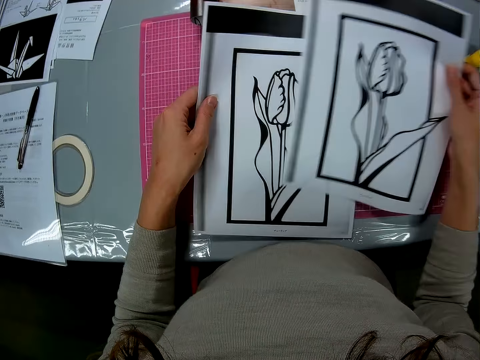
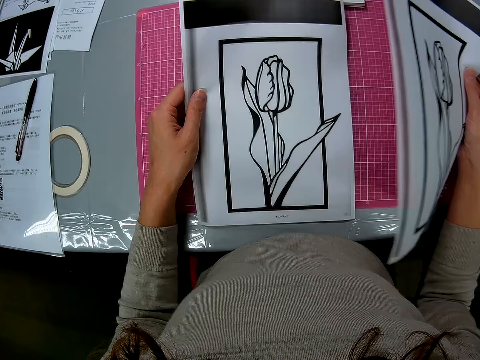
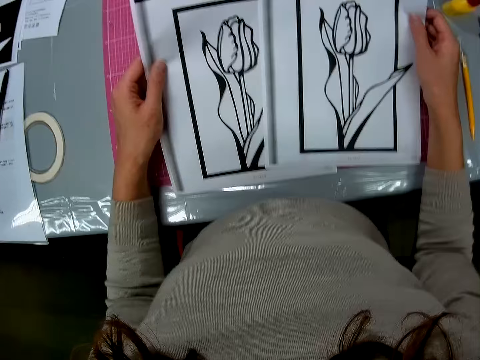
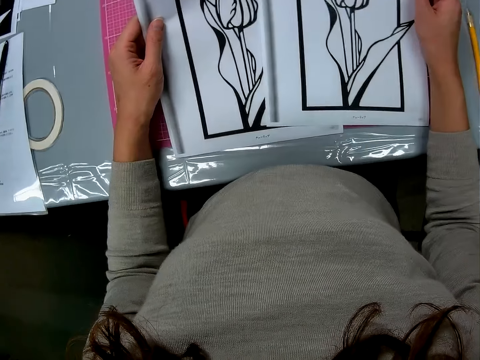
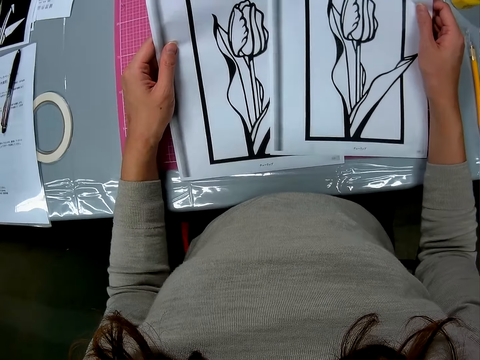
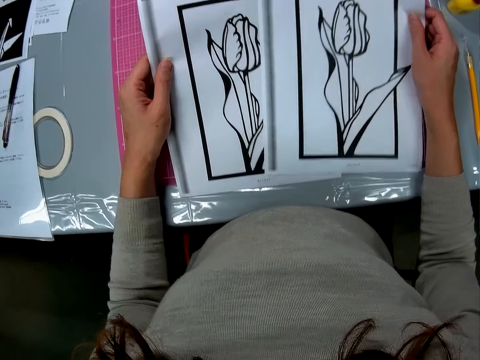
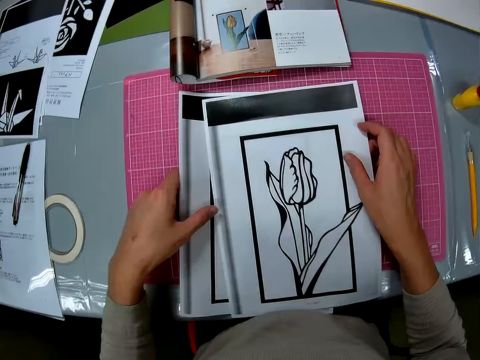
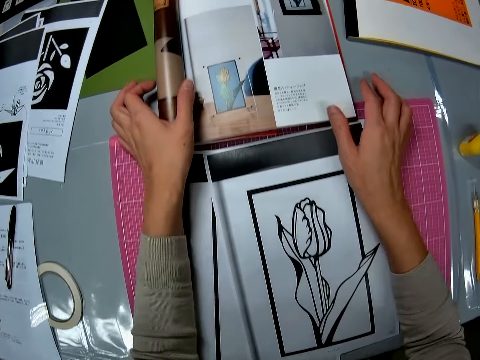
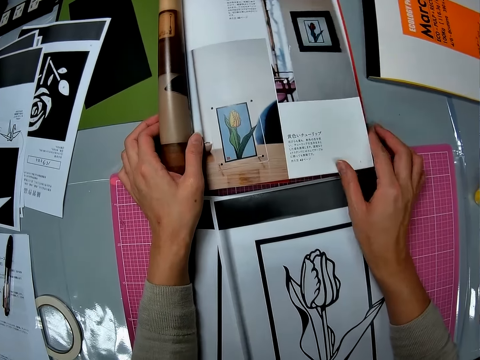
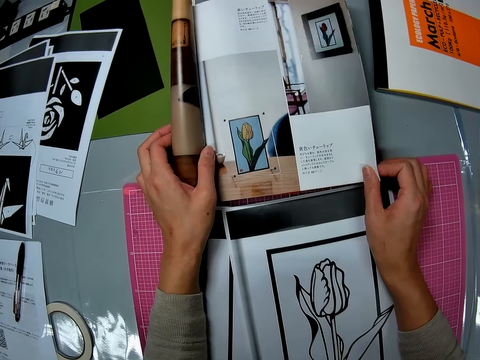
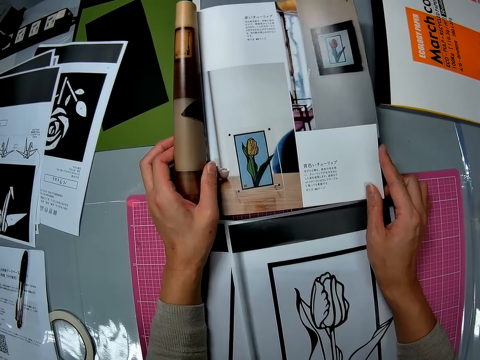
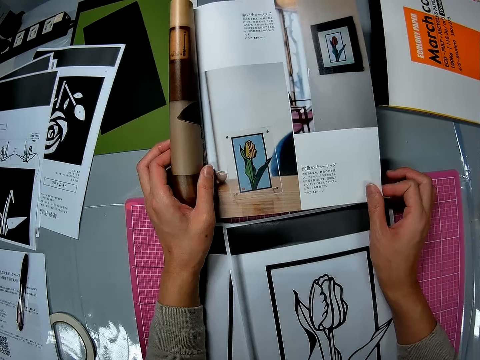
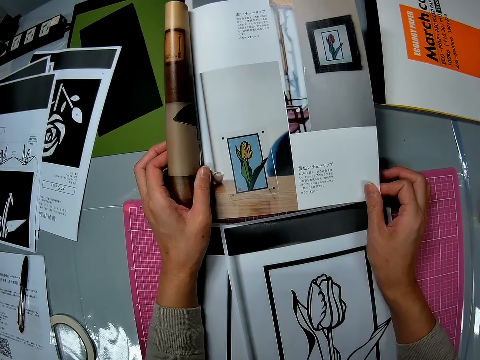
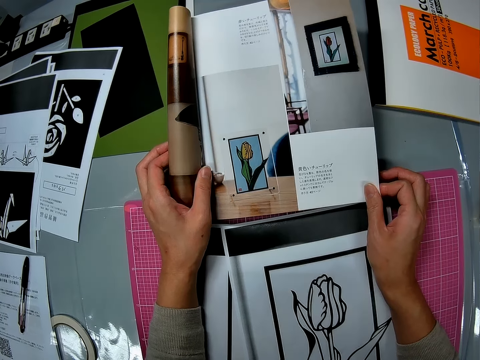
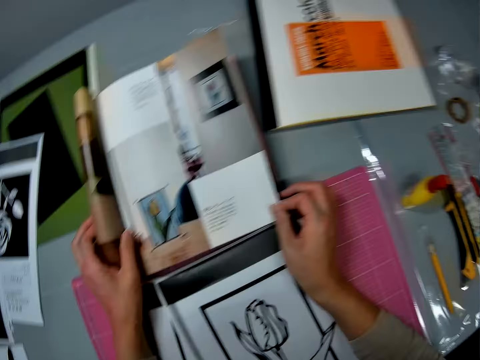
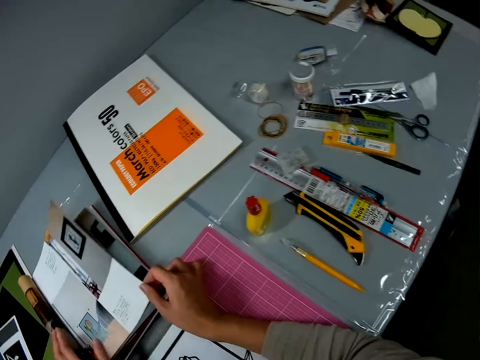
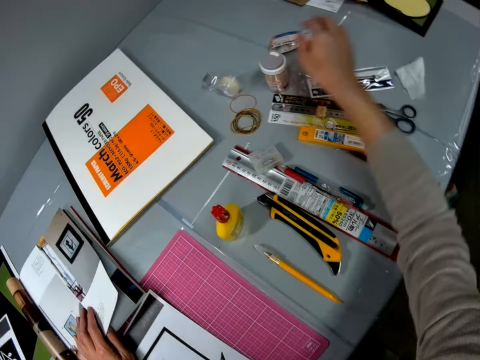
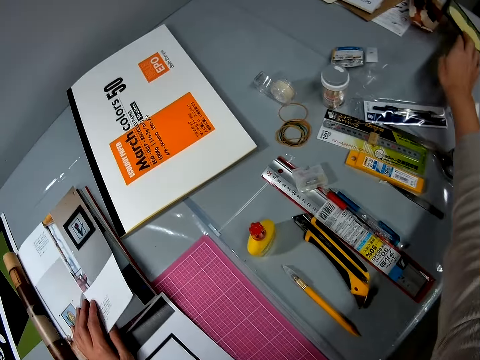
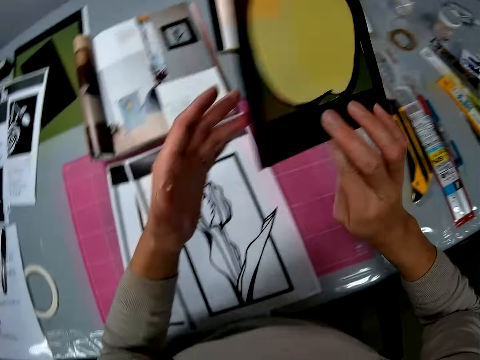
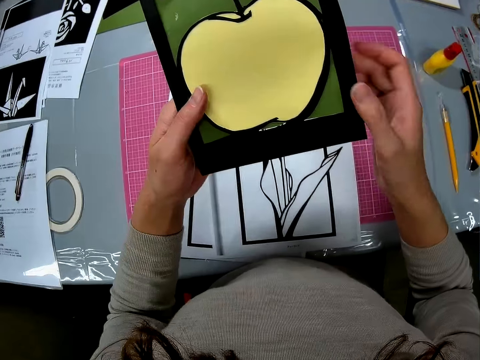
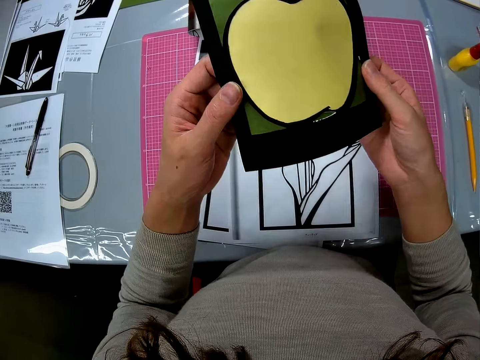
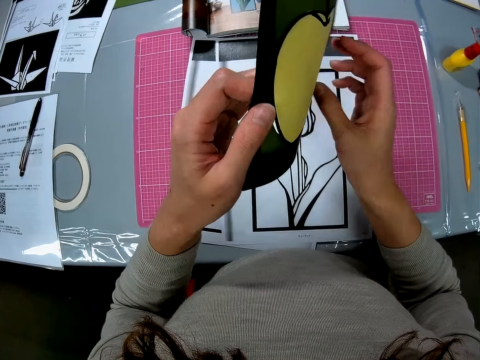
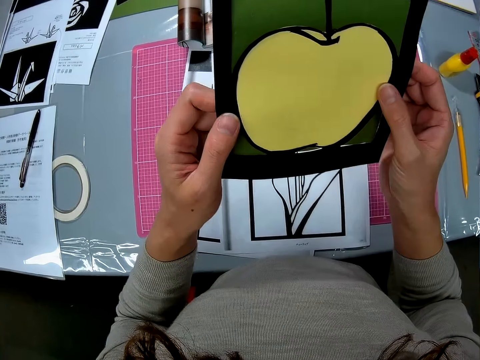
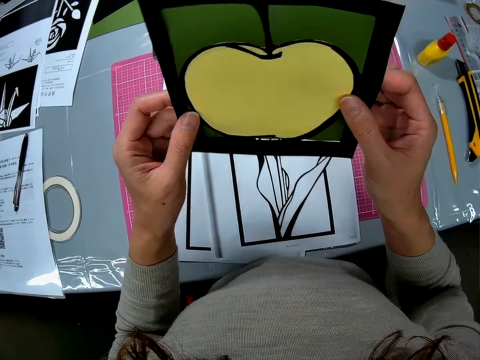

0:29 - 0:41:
The camera wearer checks another craft paper. She holds the printed pictures in her hands. She drops the printed pictures on the table. She adjusts the photobook on the table. She takes the book. She picks up a craft paper on the table.

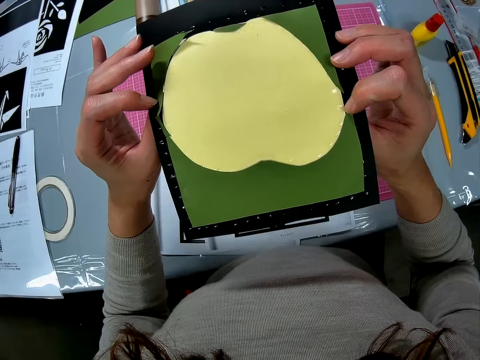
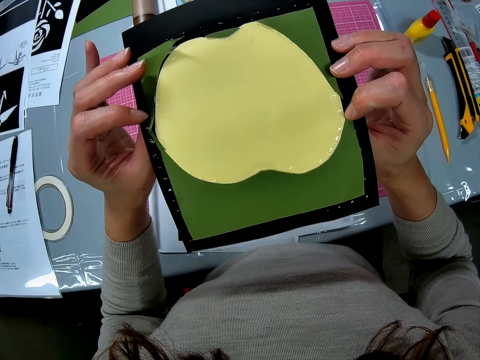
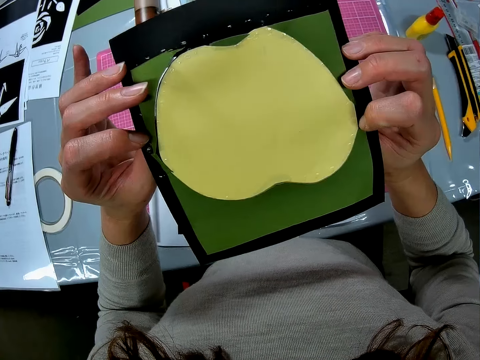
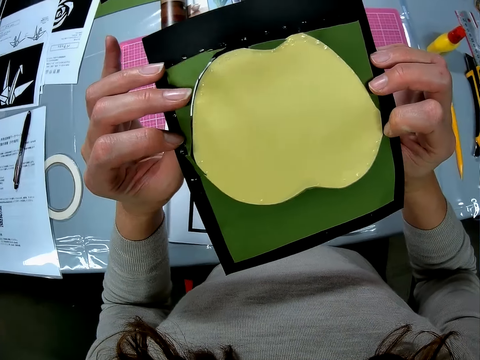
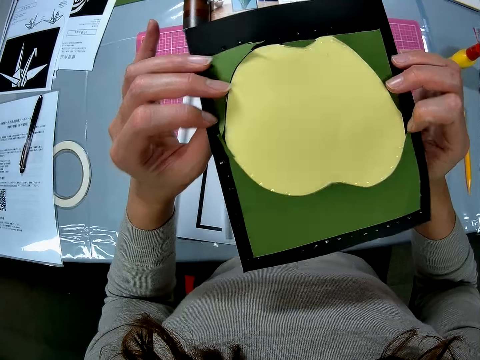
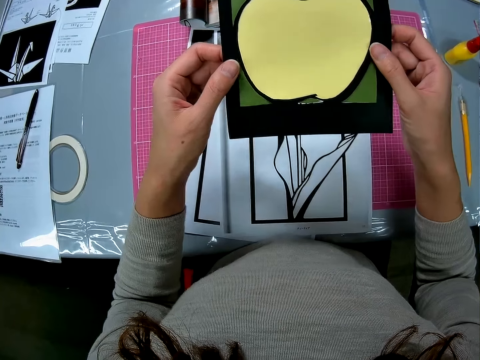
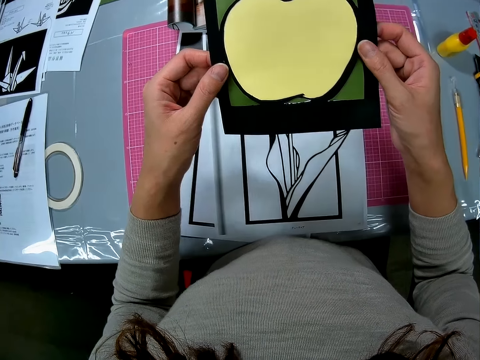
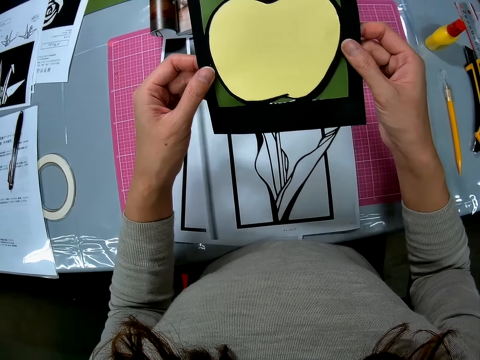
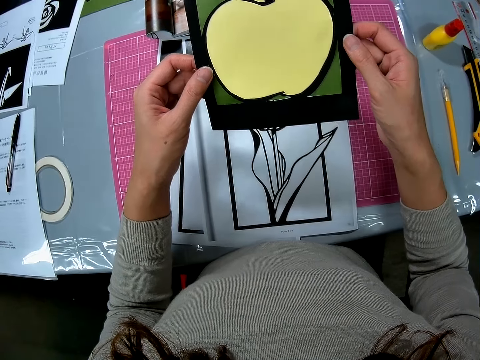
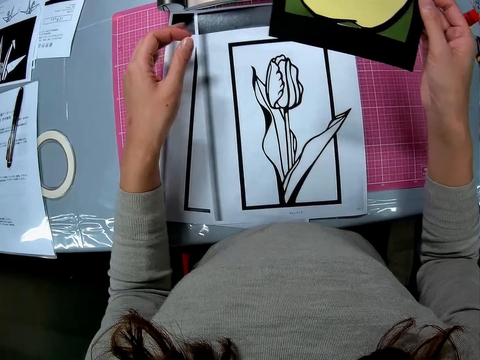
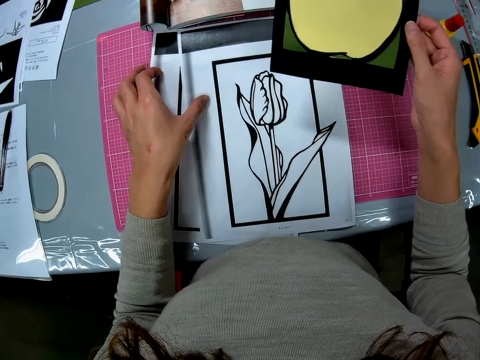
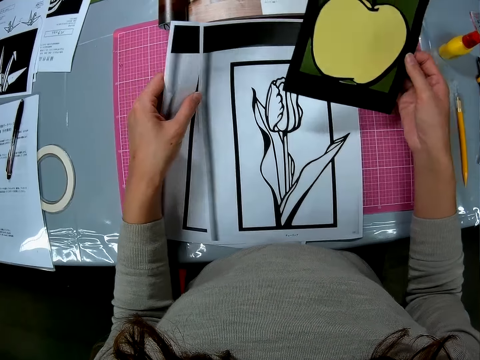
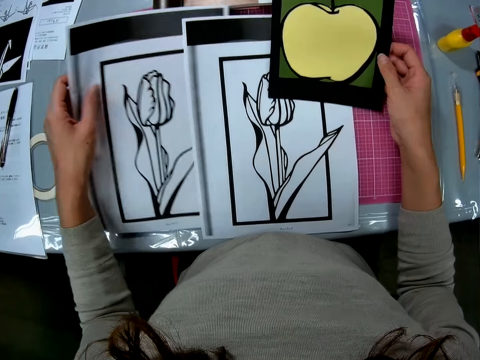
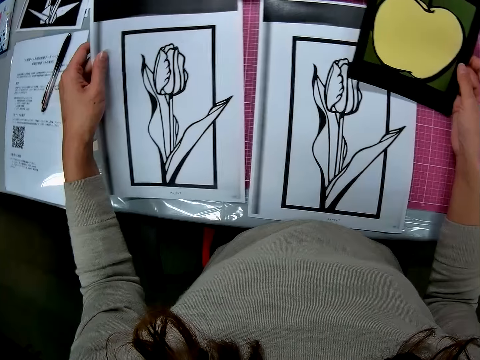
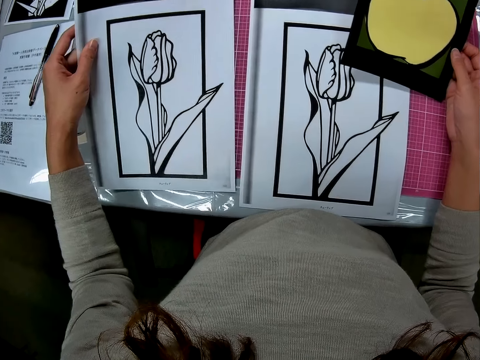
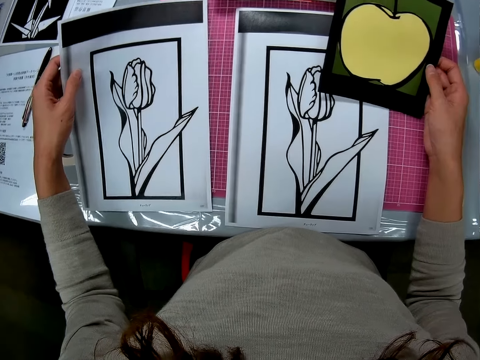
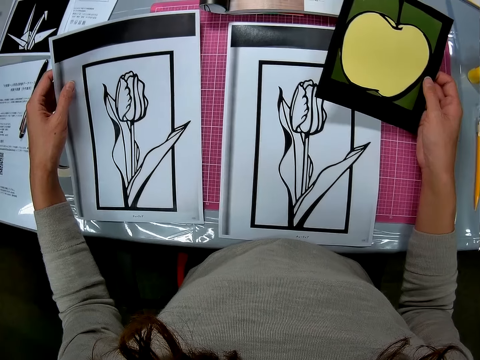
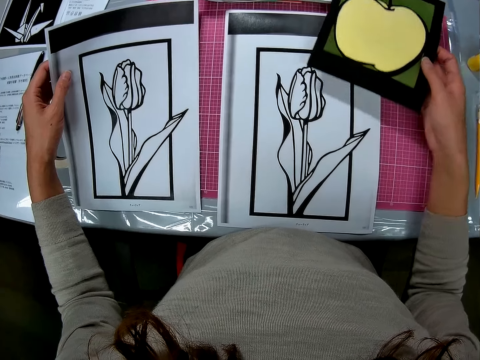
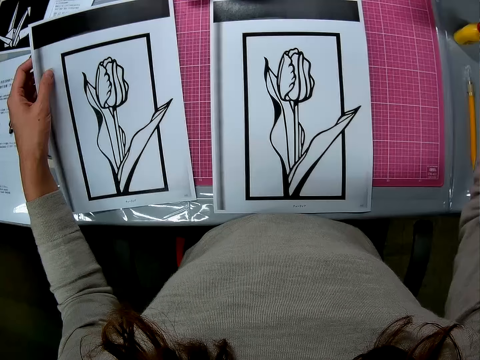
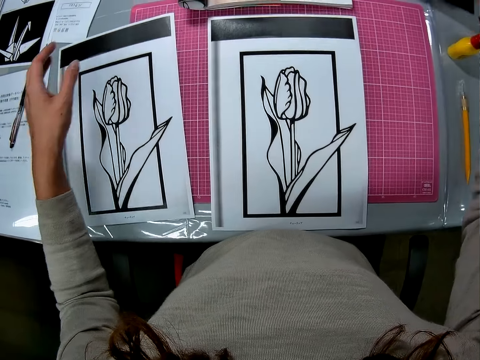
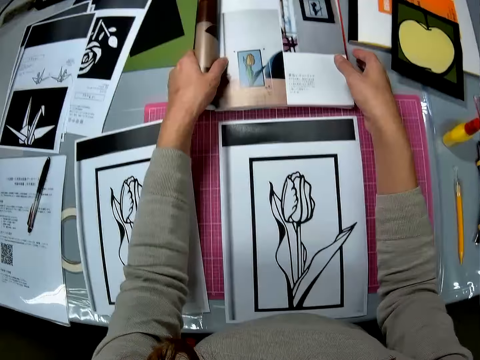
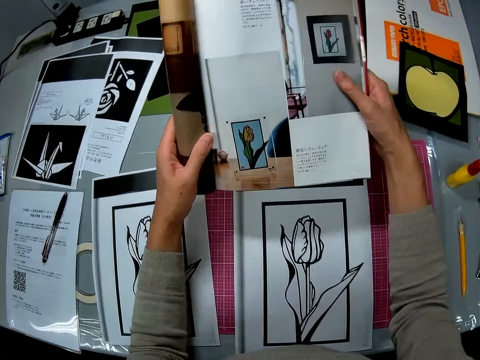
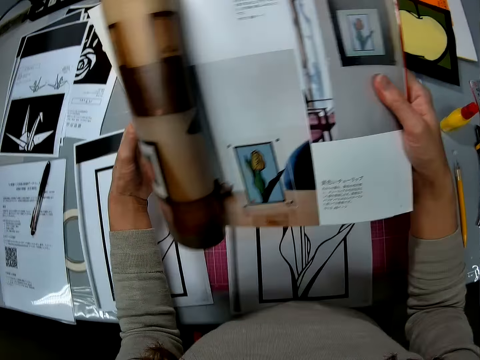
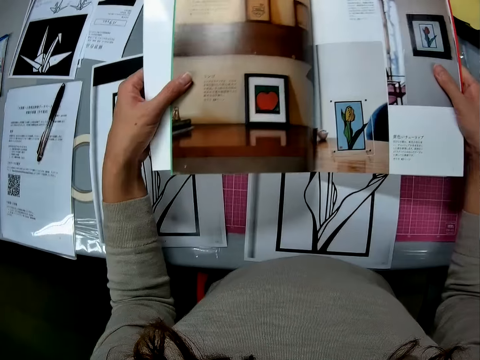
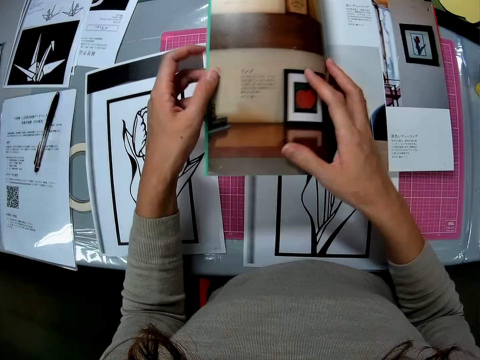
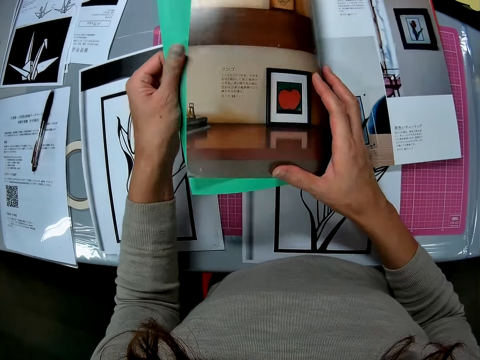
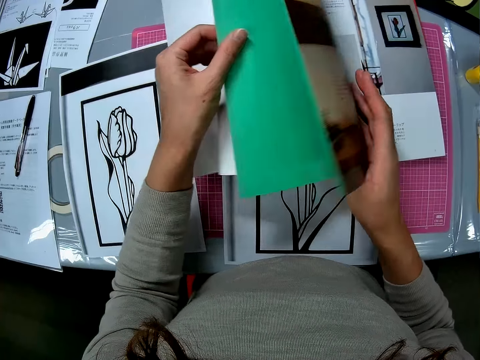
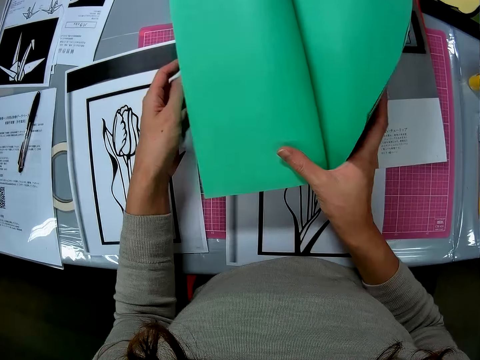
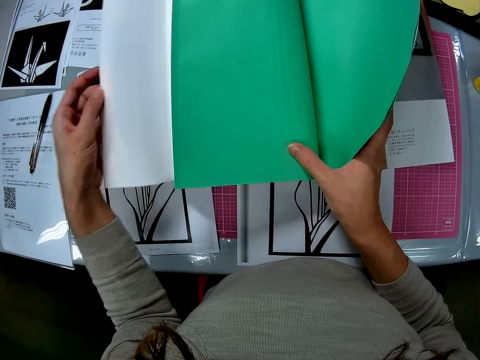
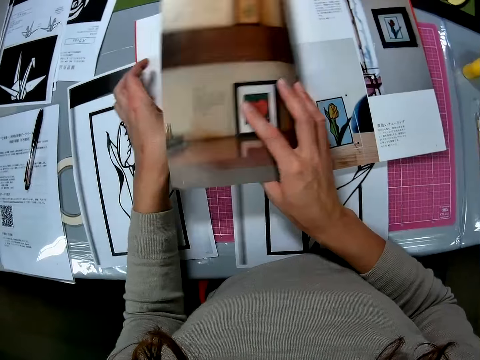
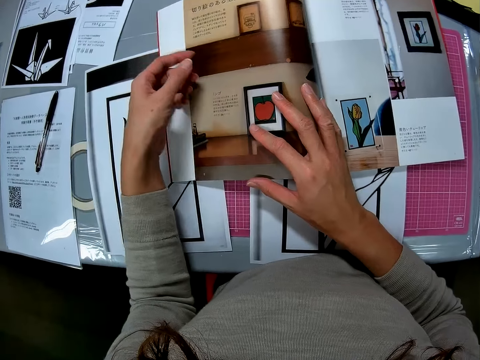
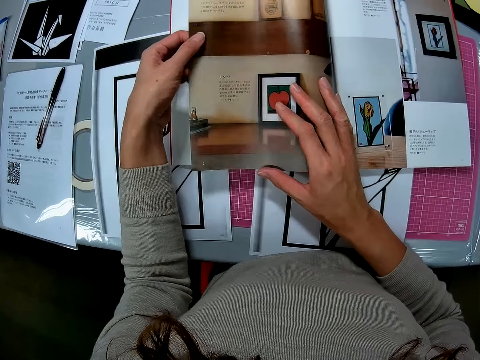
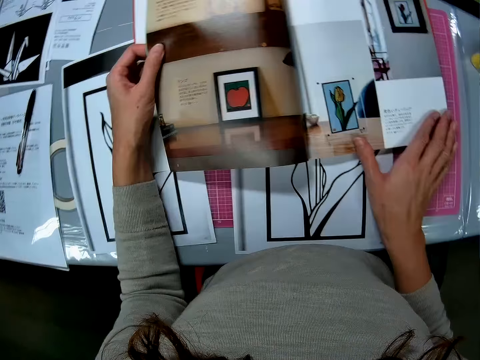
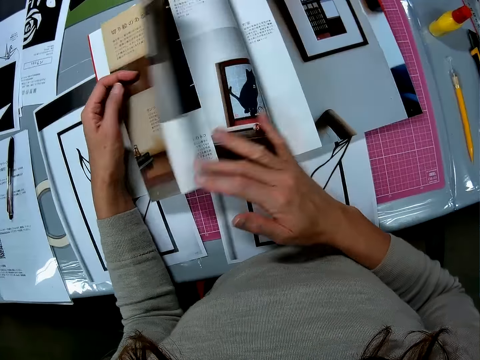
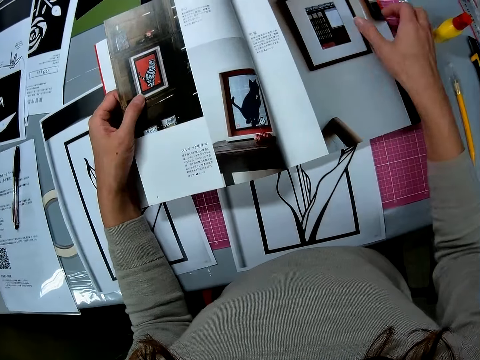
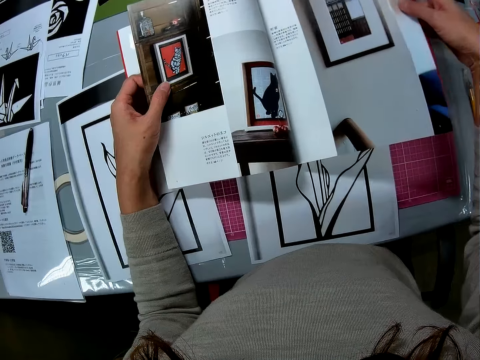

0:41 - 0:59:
The camera wearer turns the craft in her hands. She takes the craft paper on the left hand. She picks up one of the printed pictures on the table. She drops the printed picture on the table and drops the craft on the table. She picks up the photobook on the table, flips the pages of the photobook and drops the photobook on the table.
